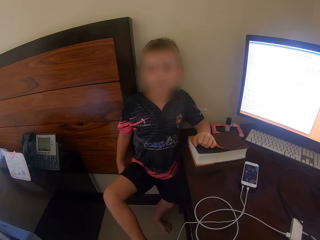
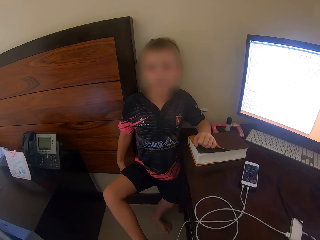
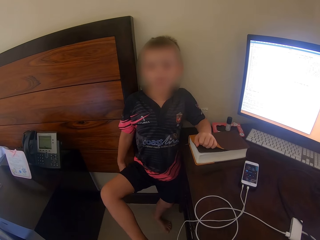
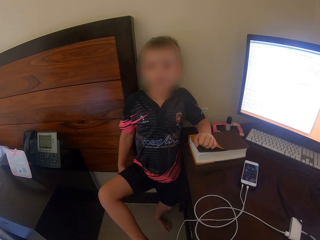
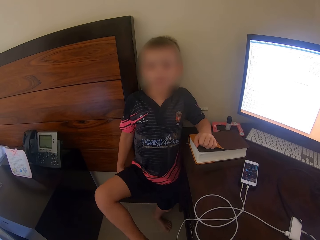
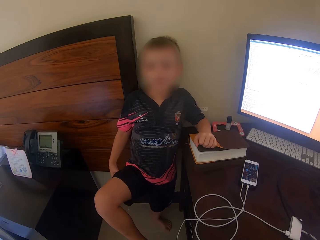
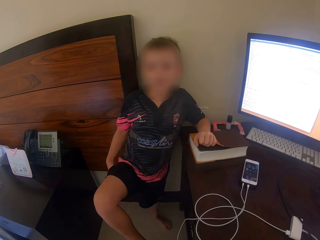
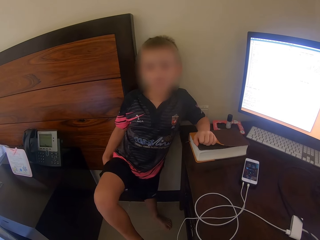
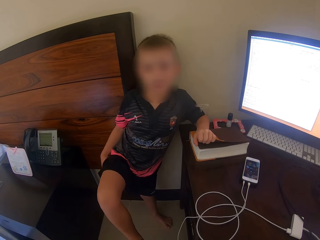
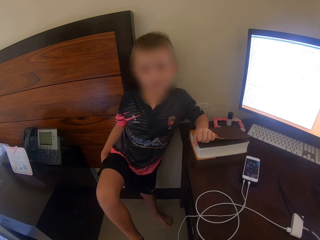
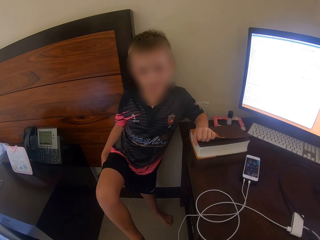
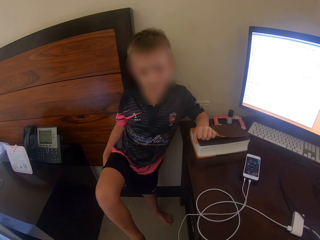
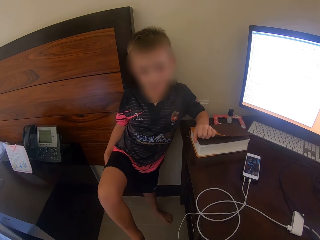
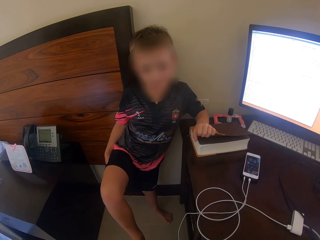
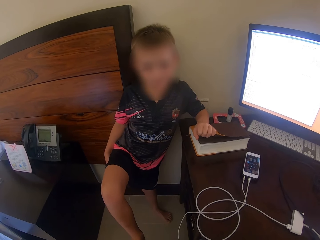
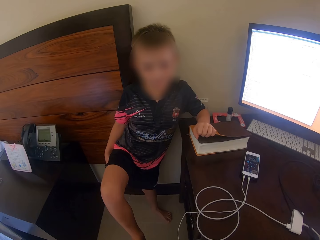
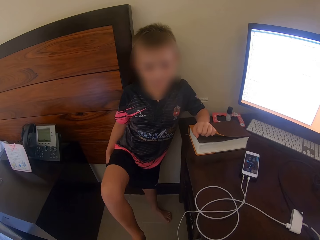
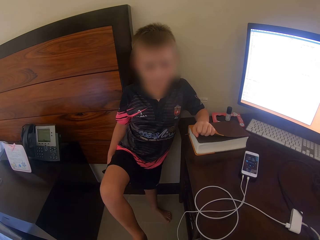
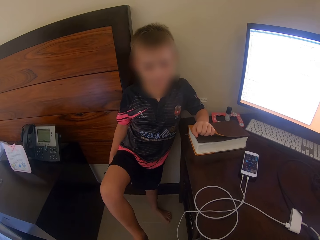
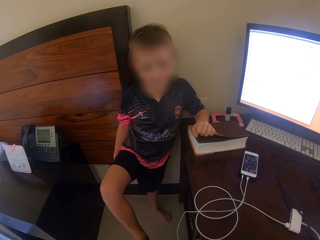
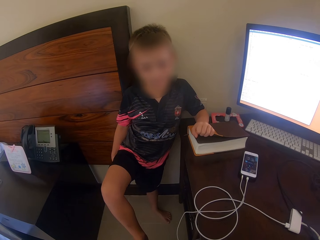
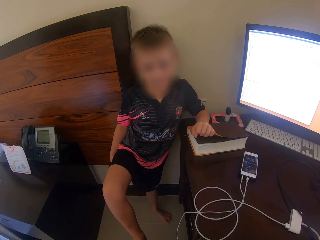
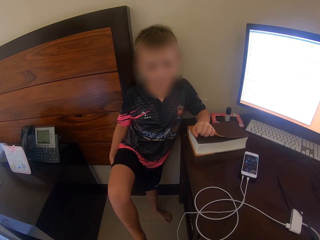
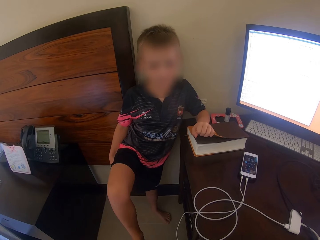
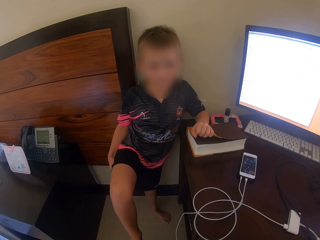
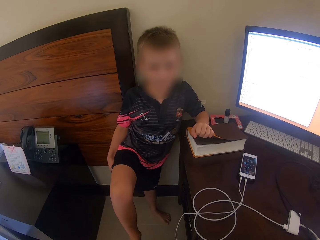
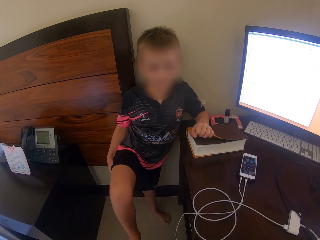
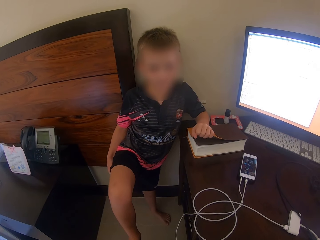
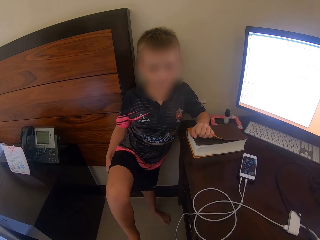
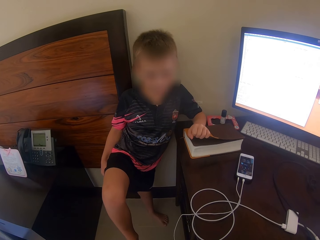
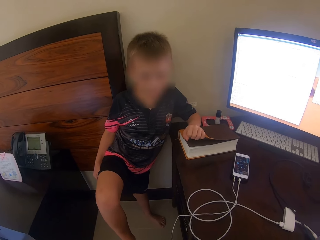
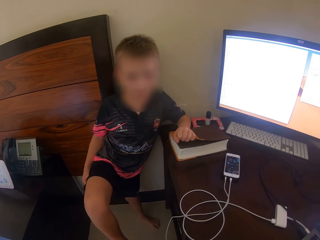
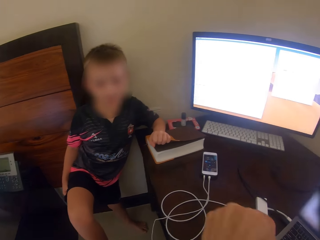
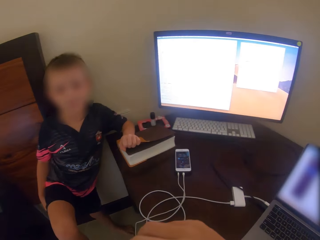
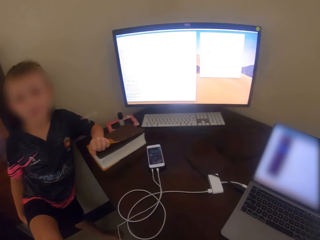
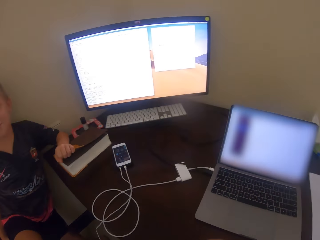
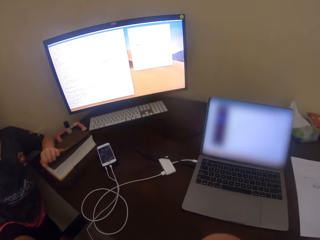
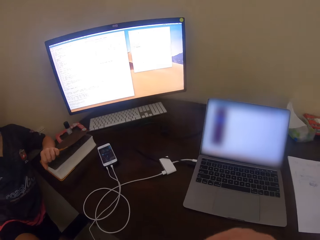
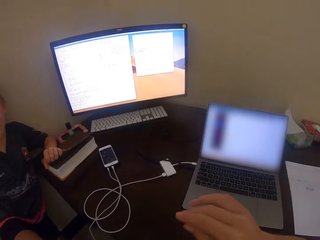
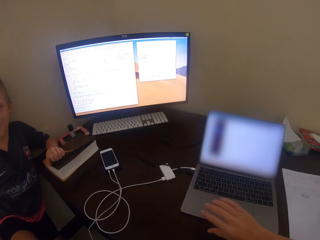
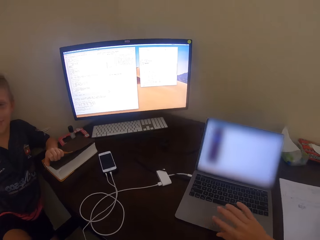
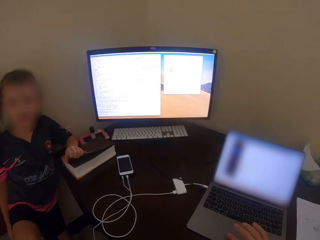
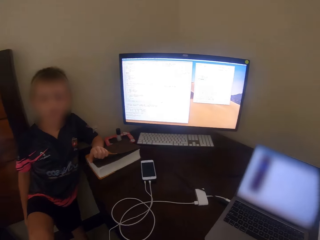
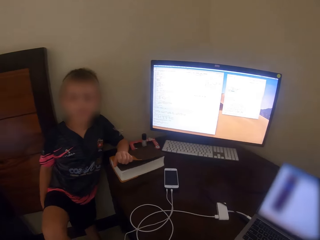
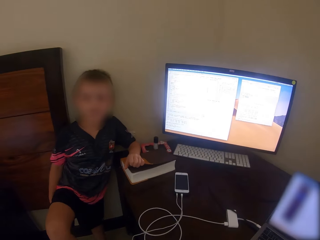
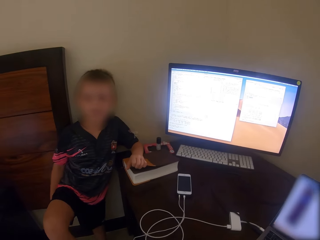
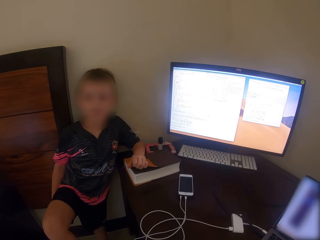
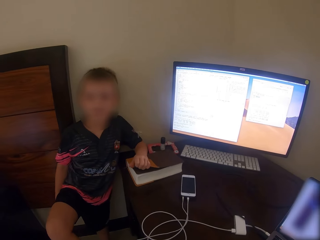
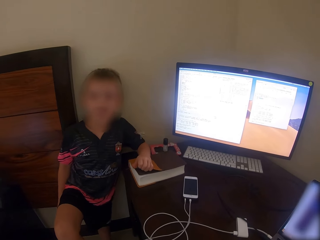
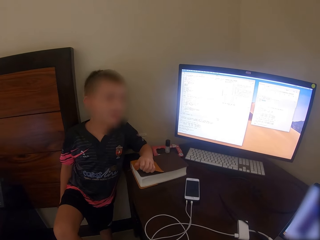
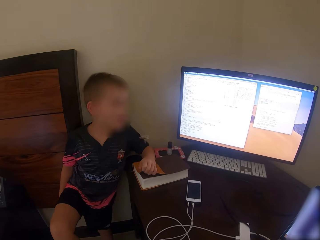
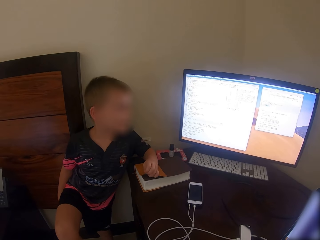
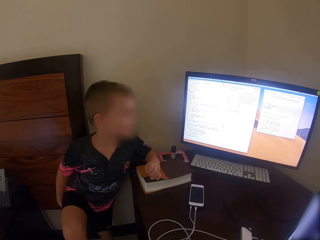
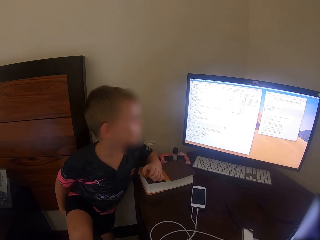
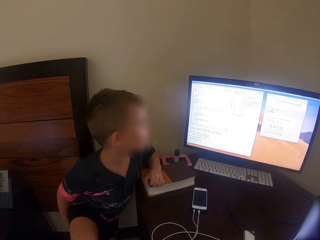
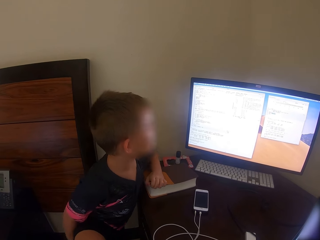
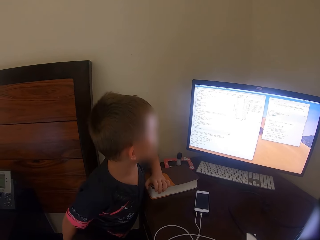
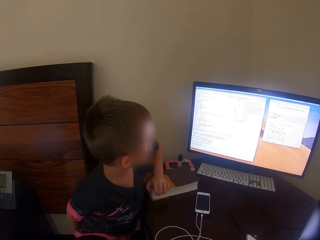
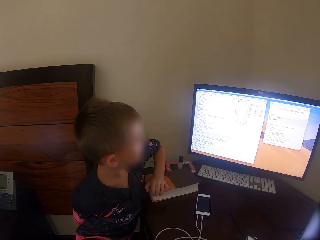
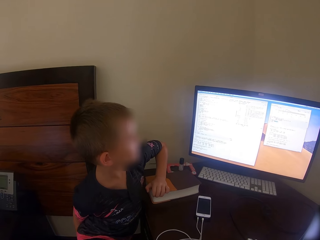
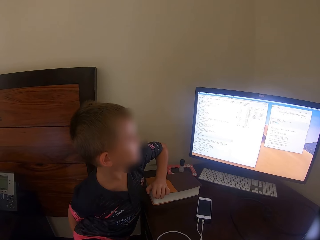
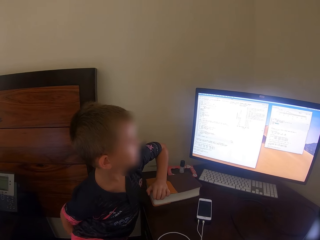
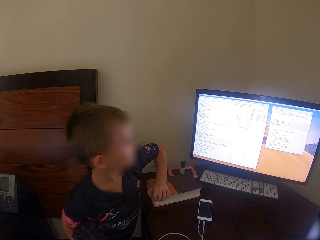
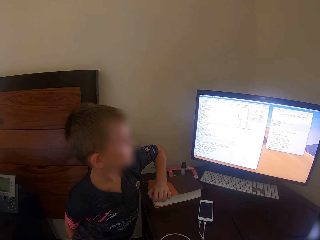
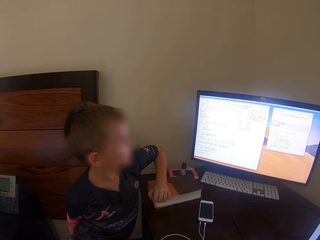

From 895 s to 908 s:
The camera wearer looks around. They talk. A man moves the leg. The camera wearer uses the laptop. Someone converses with a kid. The camera wearer talks. The man talks.

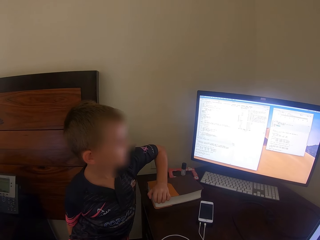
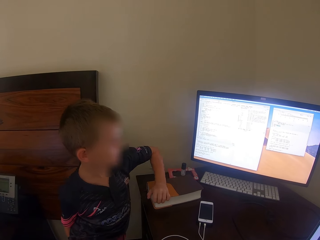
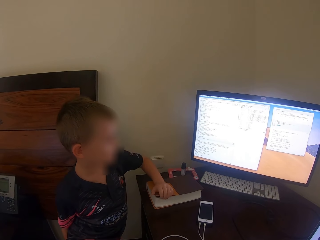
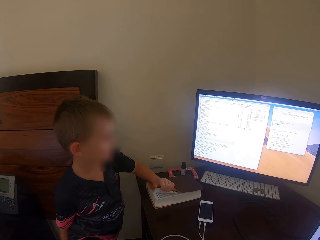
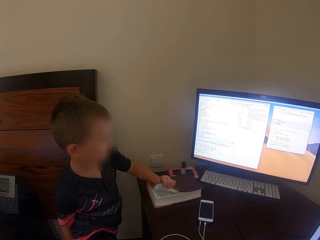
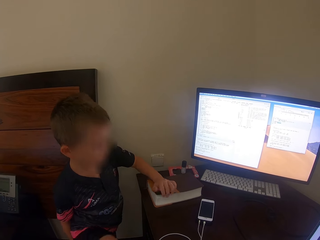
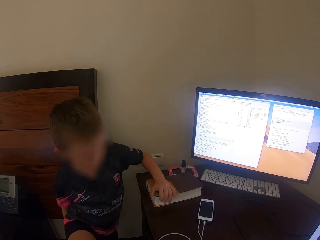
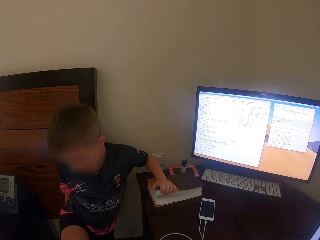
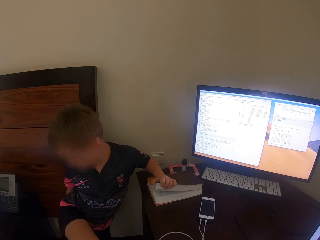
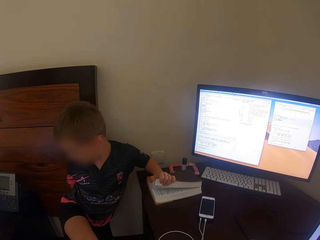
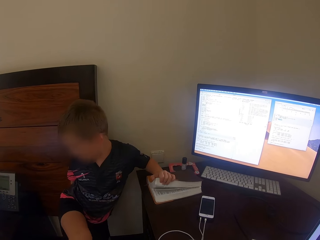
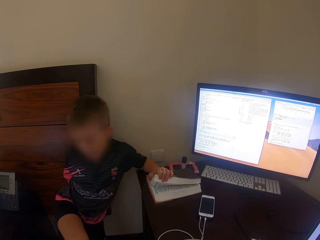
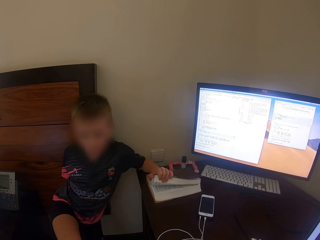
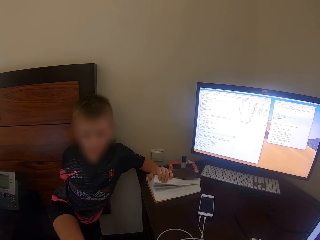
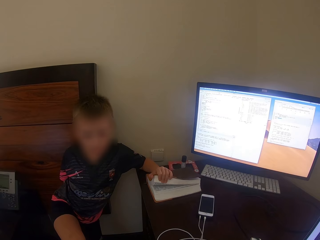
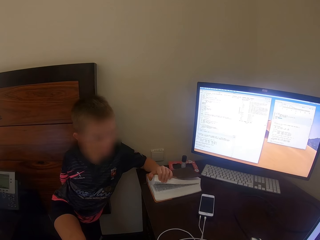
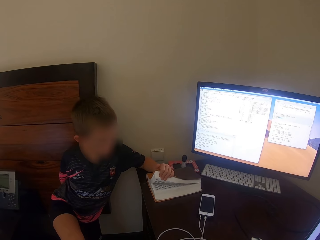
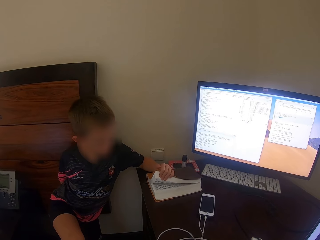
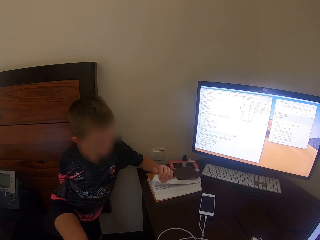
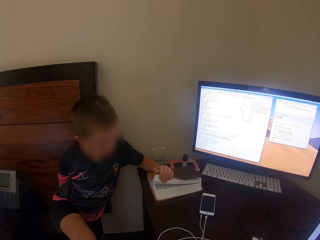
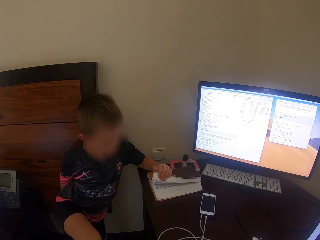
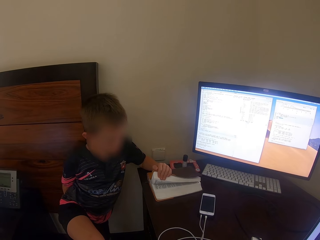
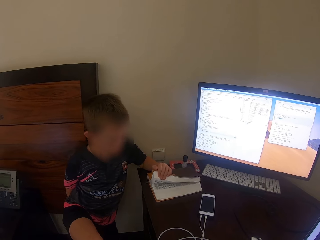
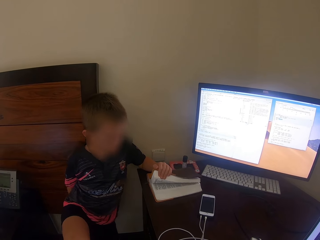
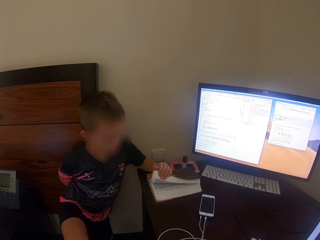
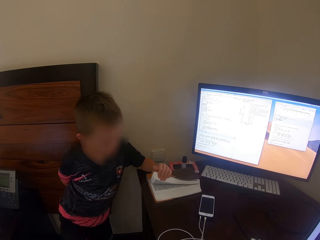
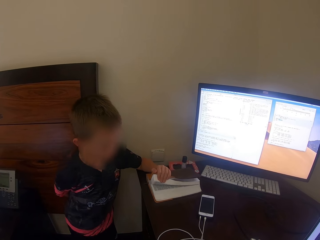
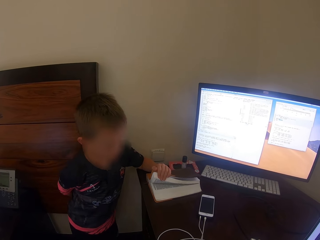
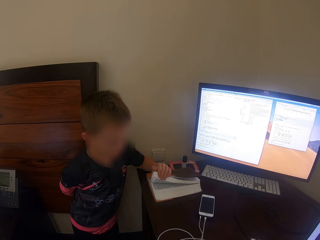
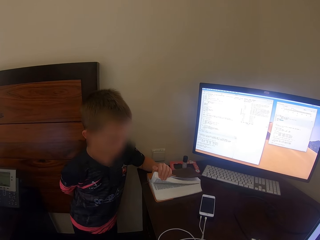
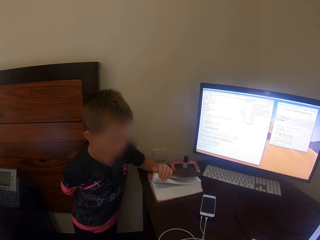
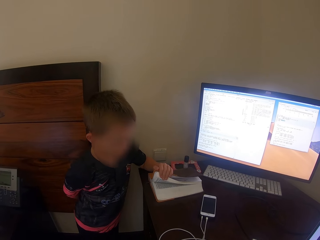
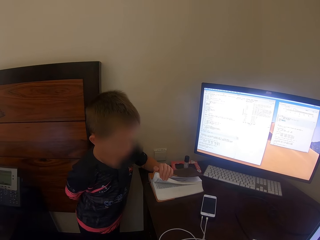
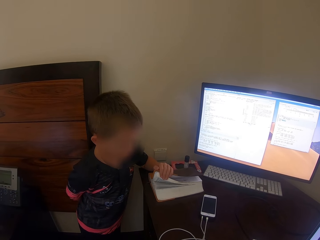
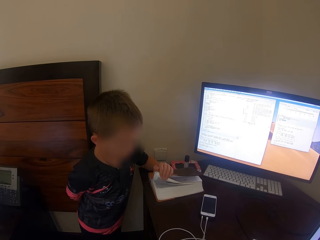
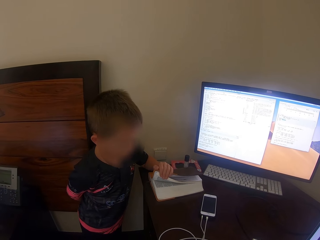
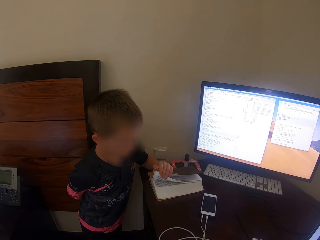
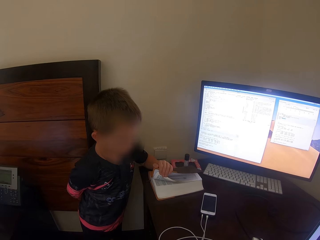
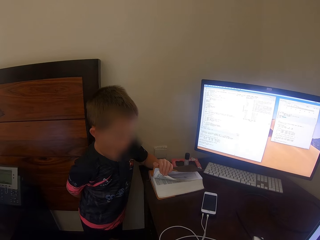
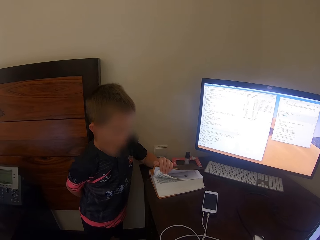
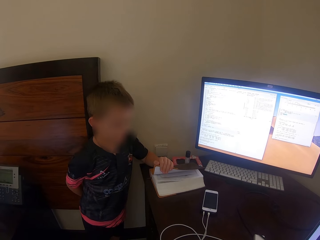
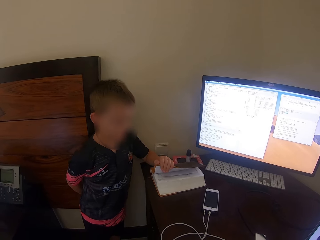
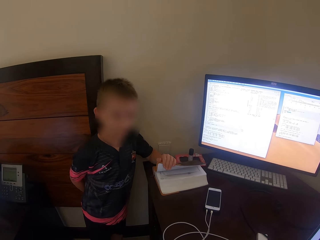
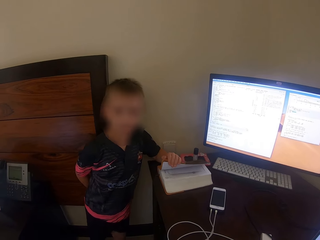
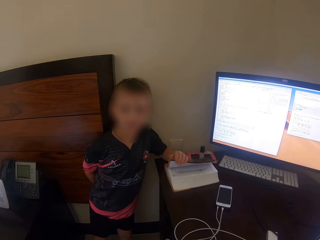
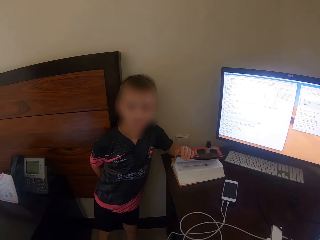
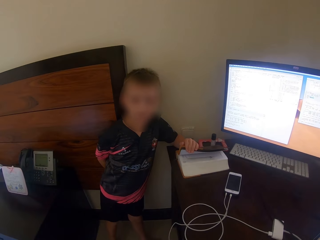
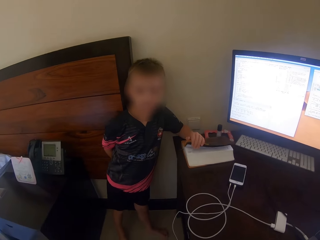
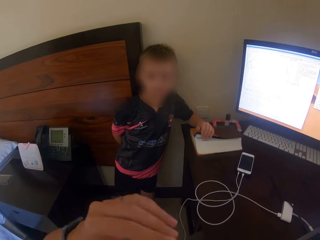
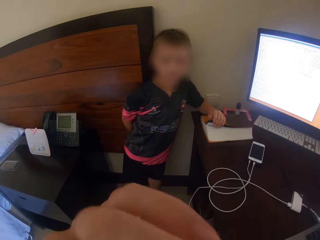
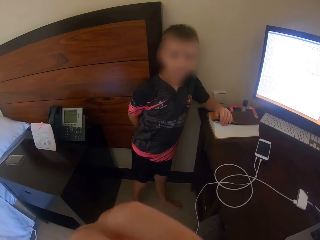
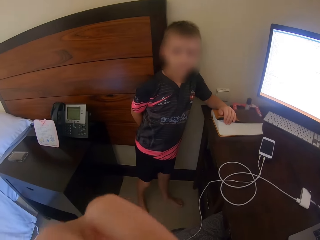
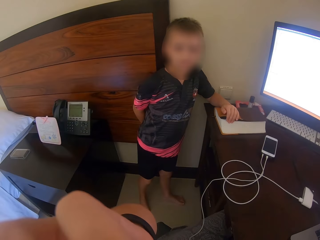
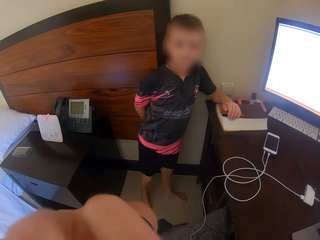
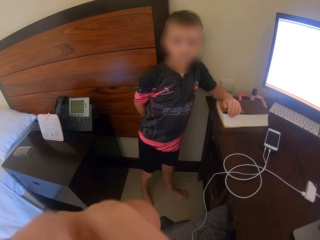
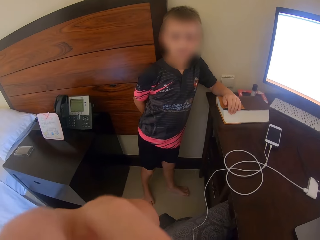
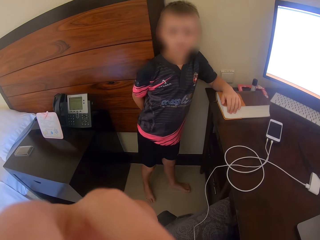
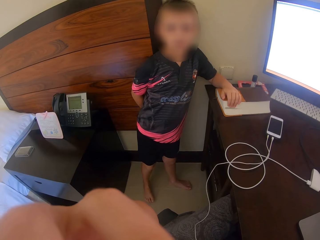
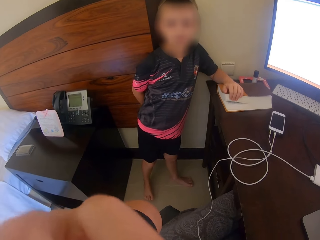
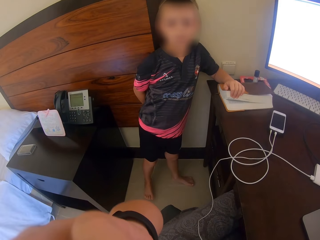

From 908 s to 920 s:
The man looks at the computer. The camera wearer touches the book. They lift the hand. They scratch their nose with their left hand.
